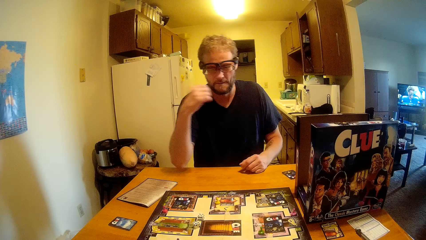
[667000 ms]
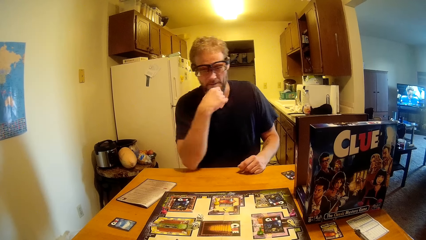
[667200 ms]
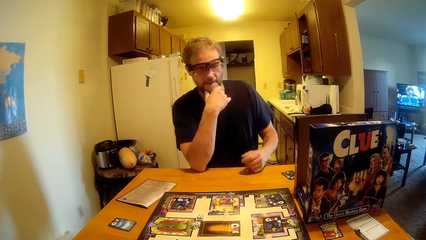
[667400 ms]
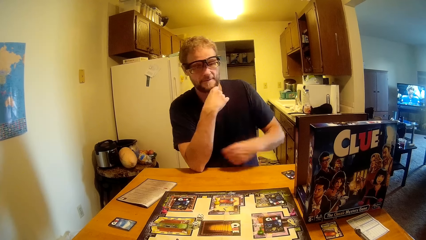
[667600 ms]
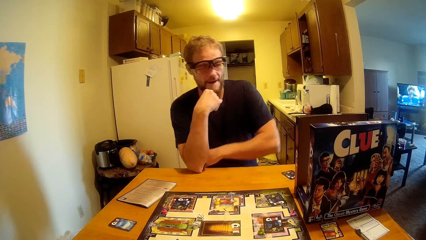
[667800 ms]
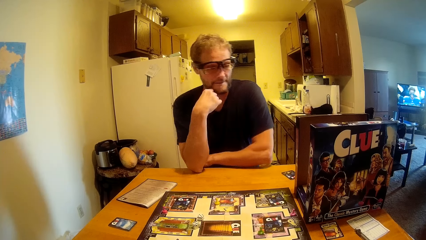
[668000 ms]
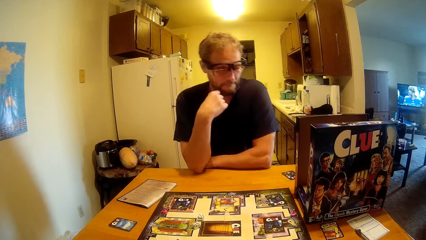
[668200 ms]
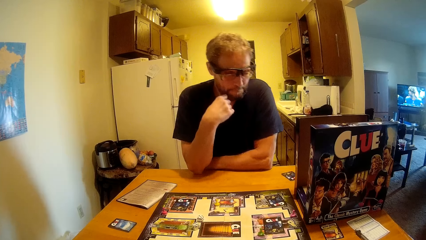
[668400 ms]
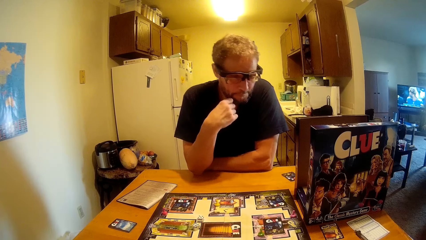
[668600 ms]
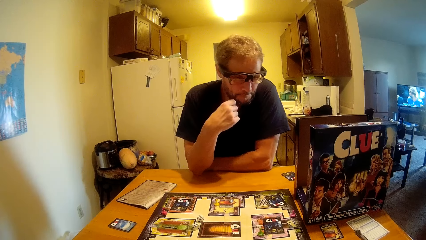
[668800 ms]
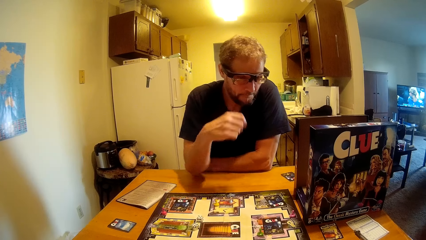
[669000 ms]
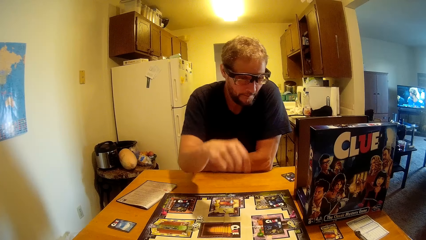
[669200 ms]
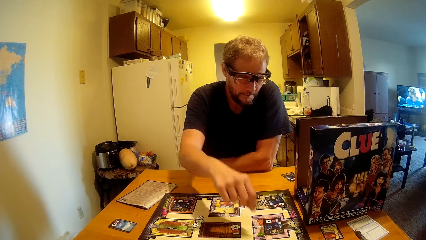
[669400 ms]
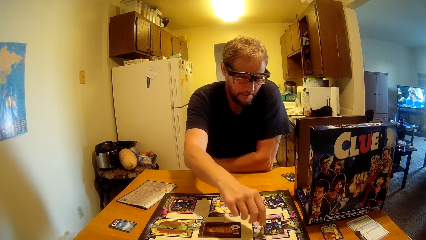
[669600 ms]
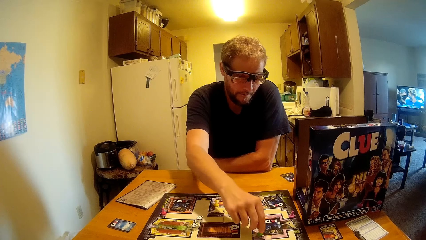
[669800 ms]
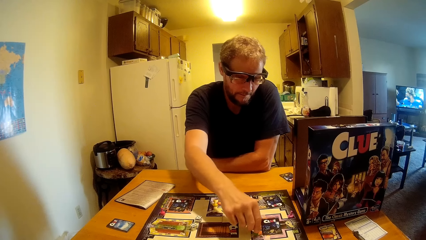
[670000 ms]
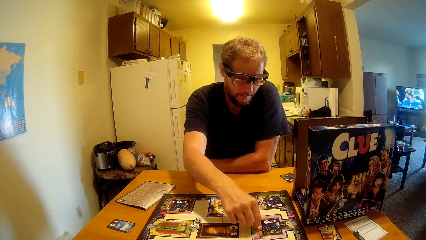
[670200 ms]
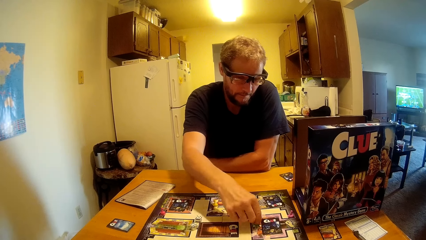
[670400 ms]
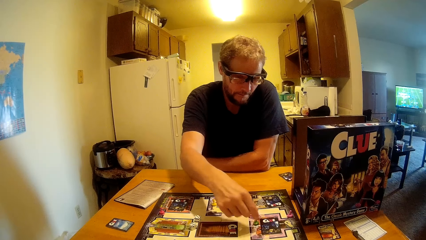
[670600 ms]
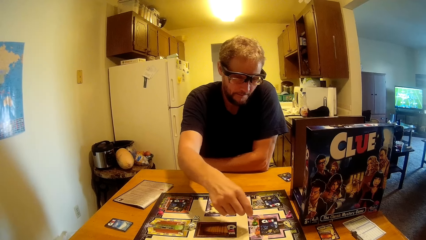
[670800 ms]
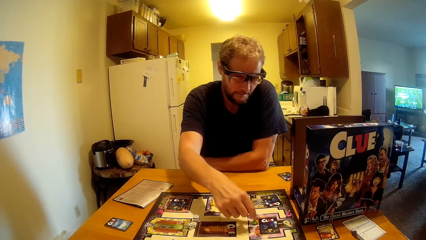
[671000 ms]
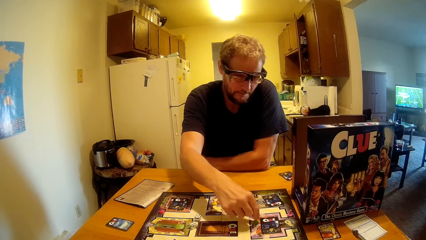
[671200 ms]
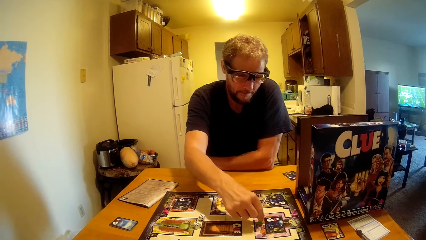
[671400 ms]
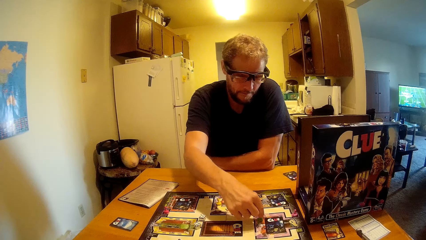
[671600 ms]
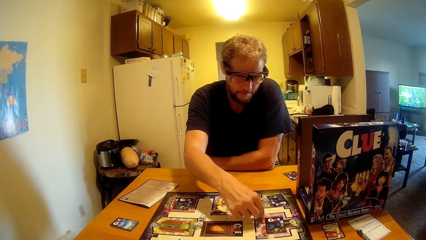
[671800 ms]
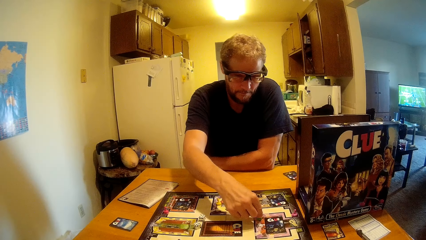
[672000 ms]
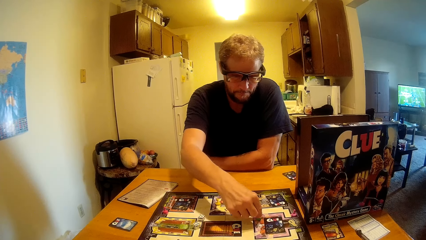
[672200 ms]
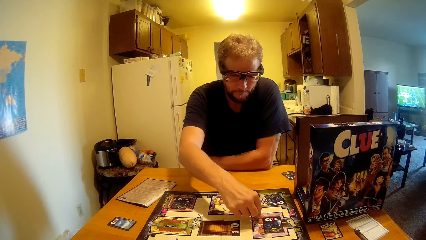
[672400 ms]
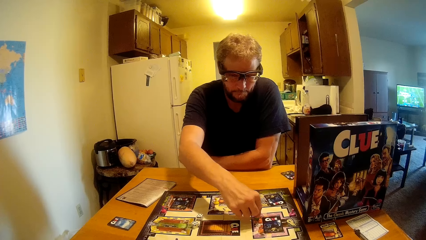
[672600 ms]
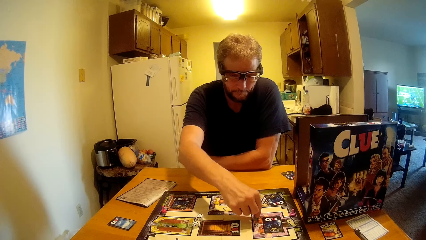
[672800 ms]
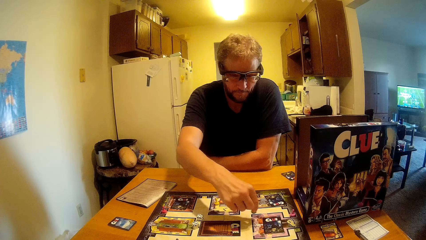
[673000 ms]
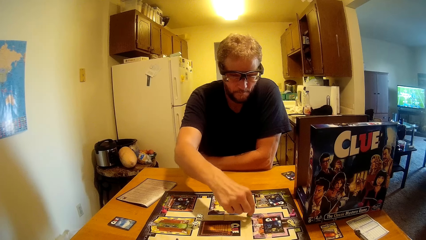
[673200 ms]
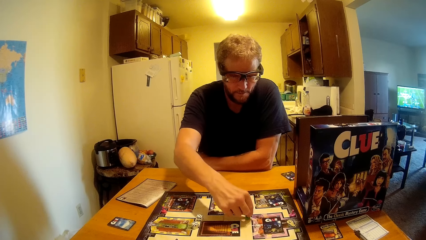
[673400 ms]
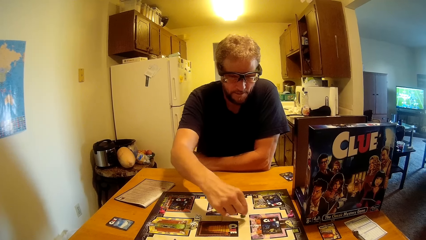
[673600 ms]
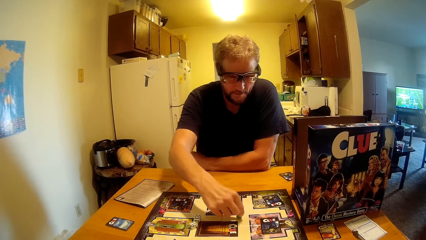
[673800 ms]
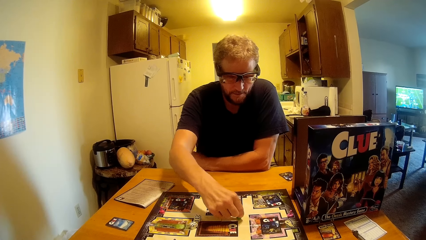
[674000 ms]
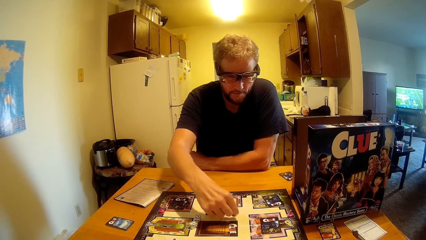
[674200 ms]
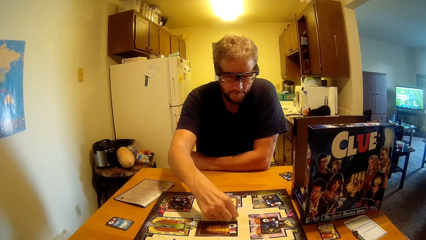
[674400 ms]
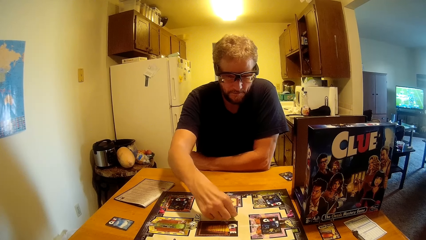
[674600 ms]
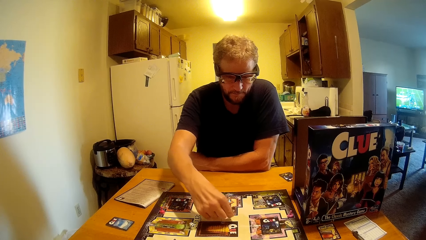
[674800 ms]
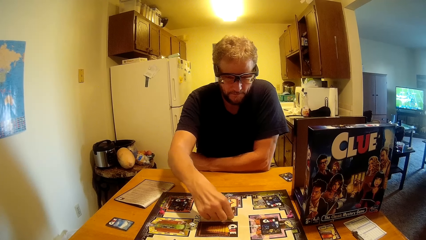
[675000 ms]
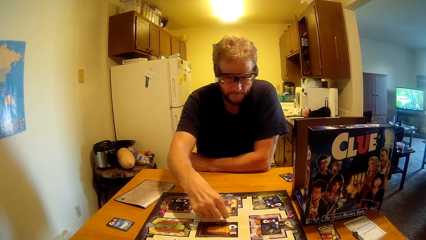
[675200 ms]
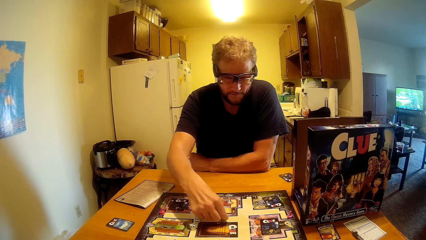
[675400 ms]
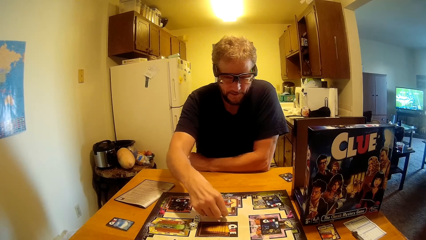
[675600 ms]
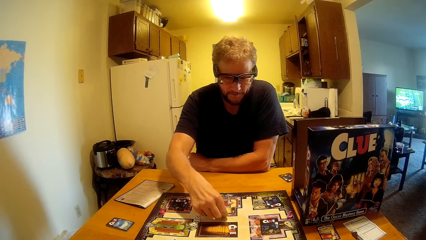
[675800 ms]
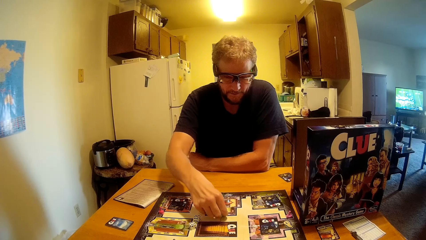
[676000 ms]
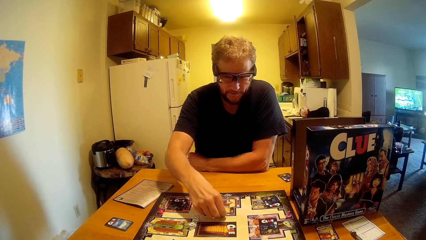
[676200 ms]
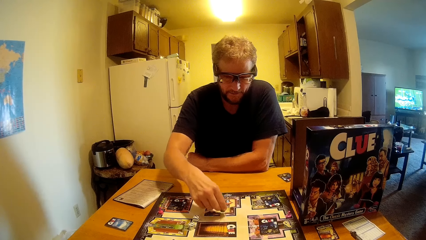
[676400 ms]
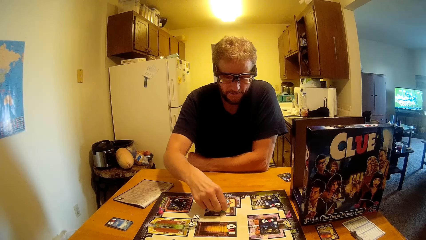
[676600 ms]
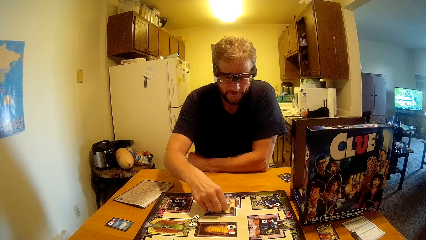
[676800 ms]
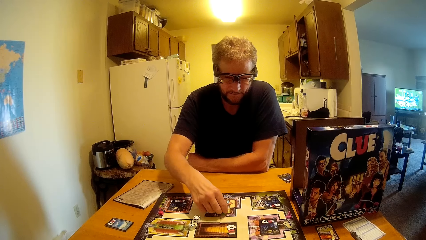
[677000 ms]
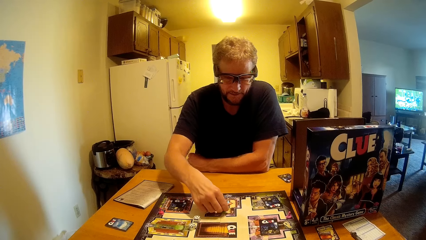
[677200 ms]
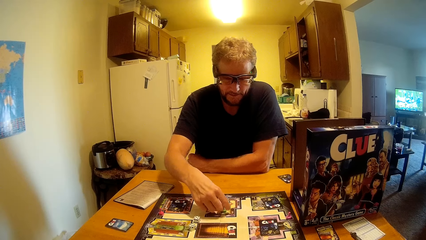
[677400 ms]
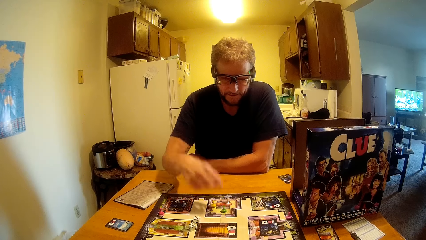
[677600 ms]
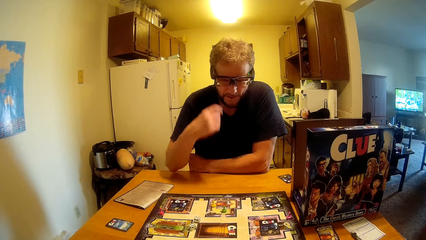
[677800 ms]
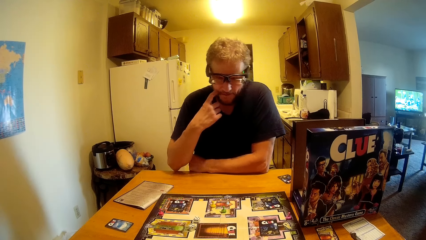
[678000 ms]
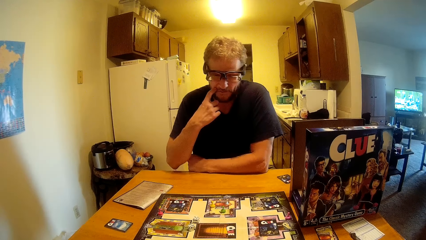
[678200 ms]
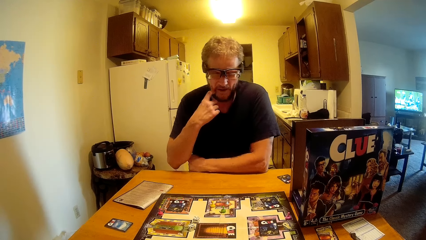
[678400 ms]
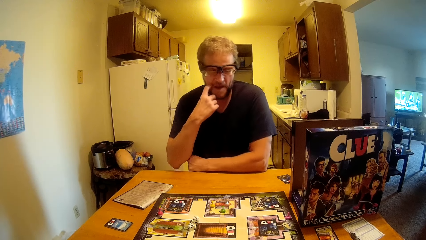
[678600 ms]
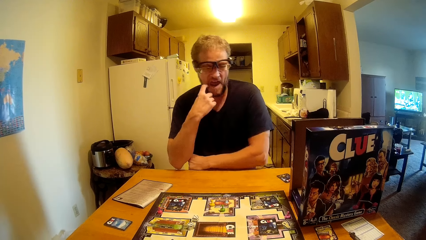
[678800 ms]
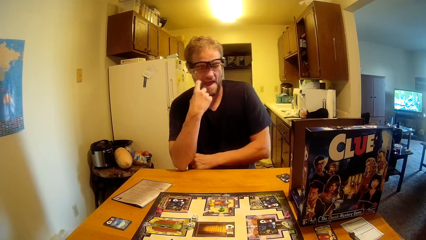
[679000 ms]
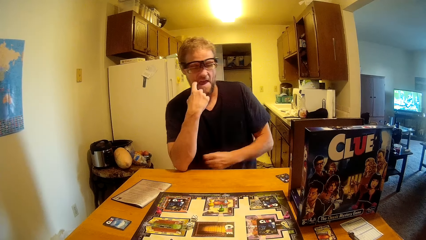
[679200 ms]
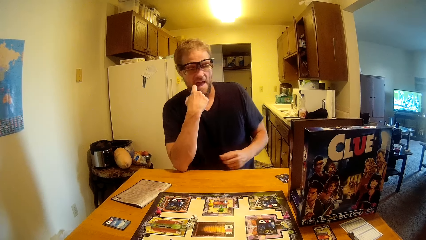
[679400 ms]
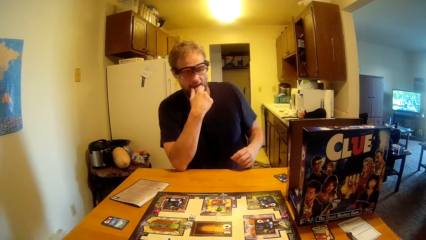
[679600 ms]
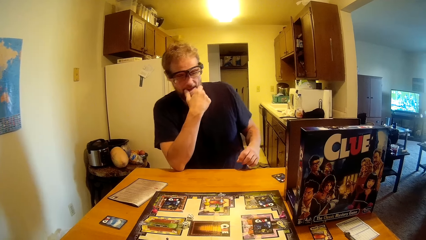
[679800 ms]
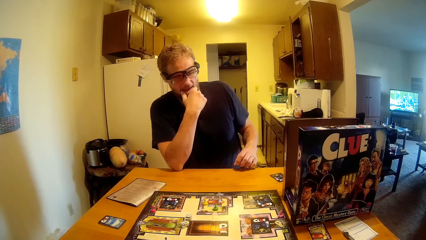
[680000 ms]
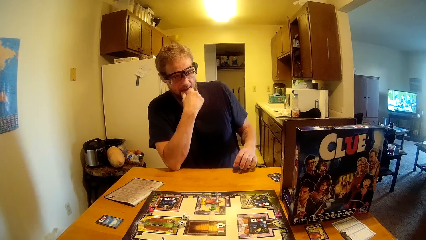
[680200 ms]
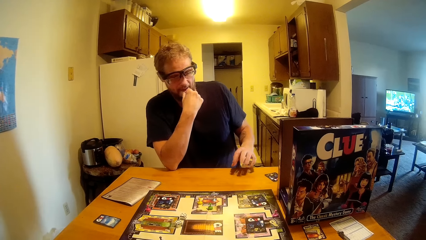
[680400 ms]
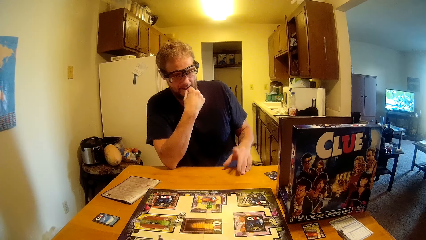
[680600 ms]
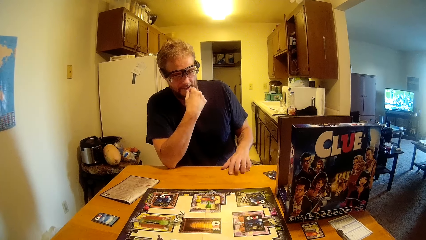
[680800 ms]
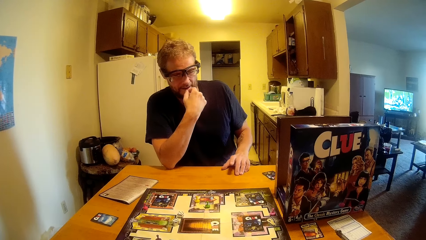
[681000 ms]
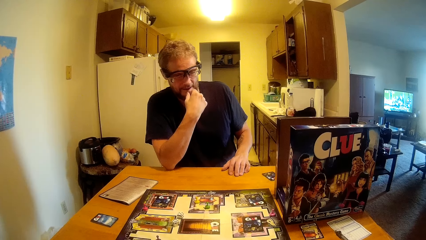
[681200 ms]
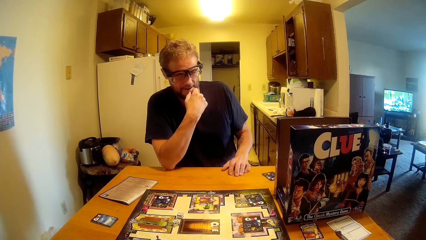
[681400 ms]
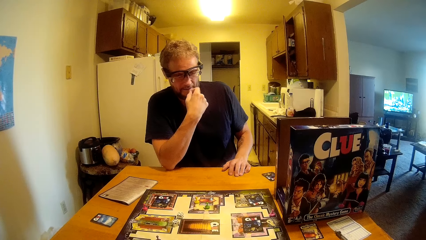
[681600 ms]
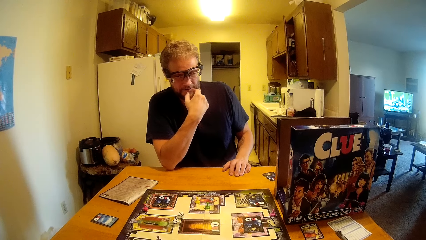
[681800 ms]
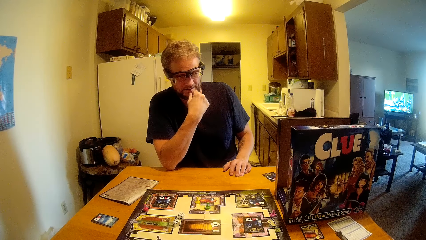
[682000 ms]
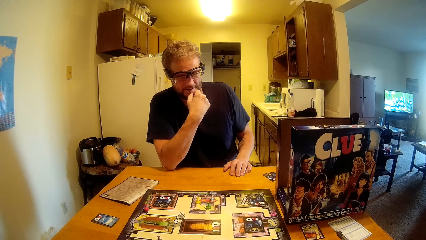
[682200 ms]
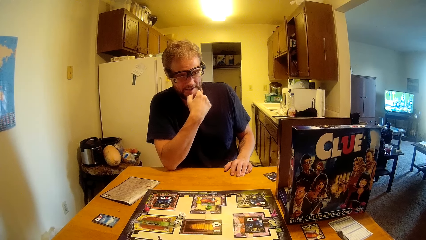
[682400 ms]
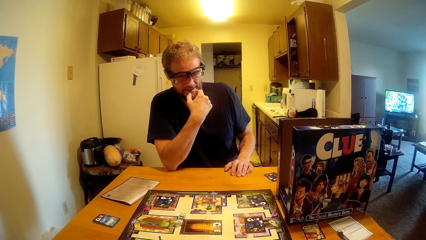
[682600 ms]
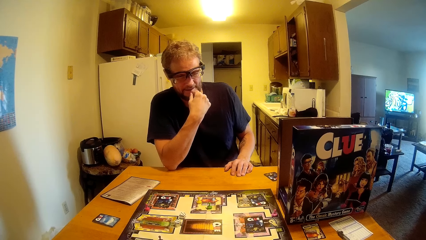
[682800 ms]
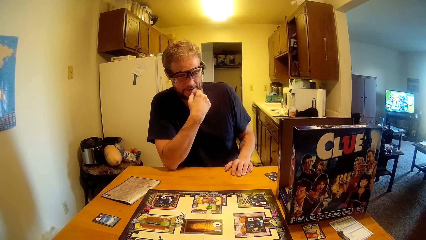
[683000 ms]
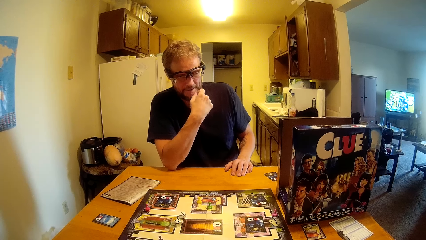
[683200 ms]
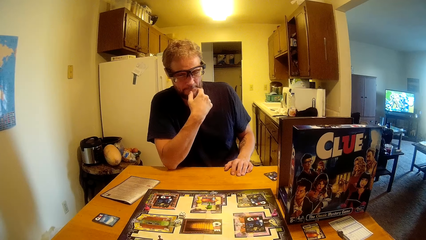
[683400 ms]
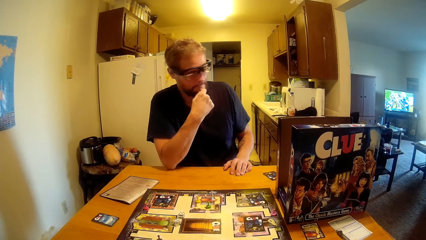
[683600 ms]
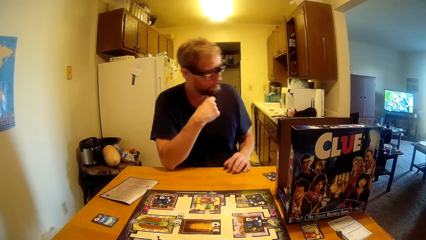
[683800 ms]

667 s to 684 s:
A man holds his chin. The man talks. The man puts his hand on the table. The man moves a pin. The man counts on the board. The man scratches his chin. The man touches his face. The man hits the table. The man talks to the camera wearer.
